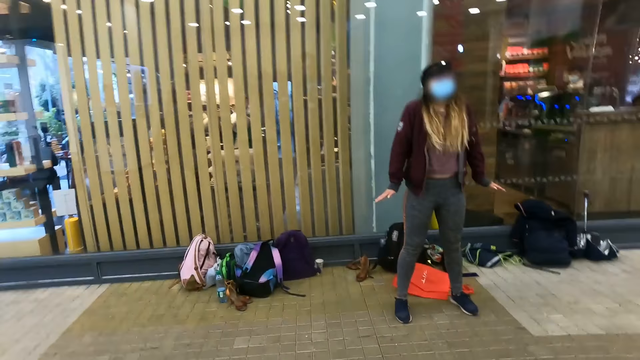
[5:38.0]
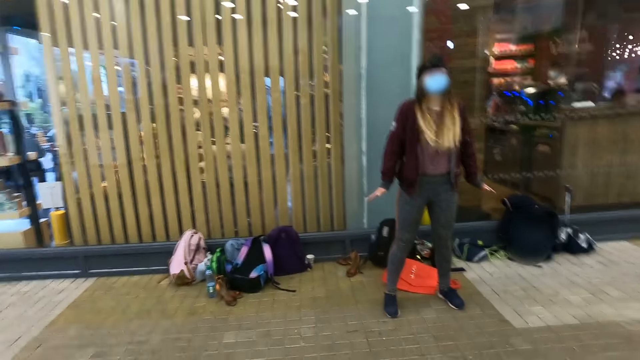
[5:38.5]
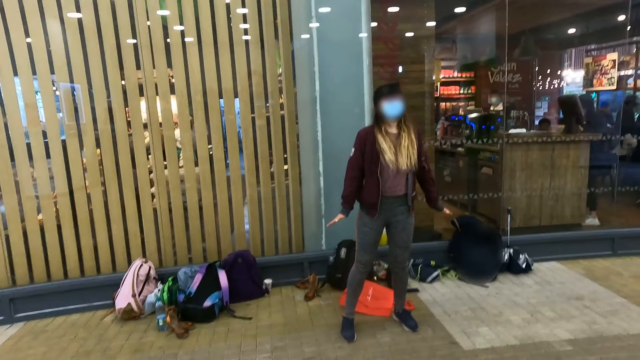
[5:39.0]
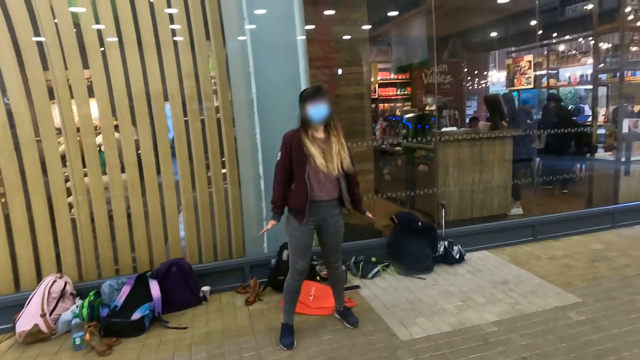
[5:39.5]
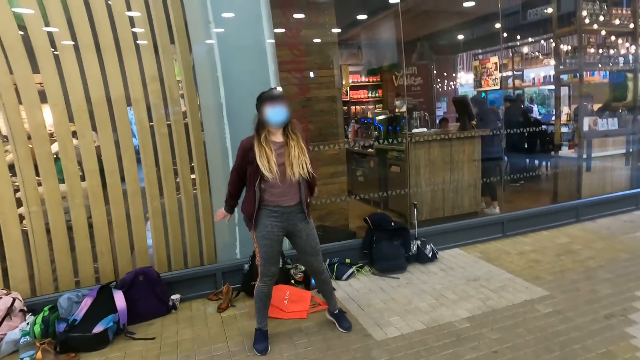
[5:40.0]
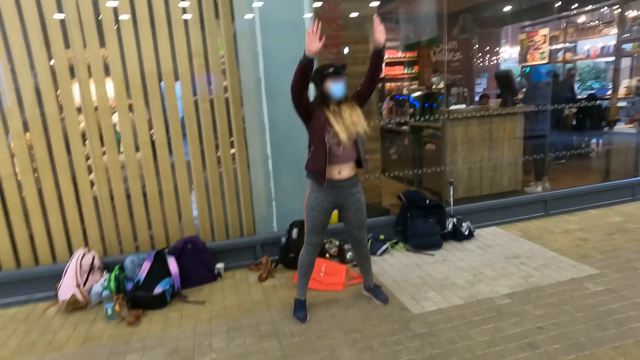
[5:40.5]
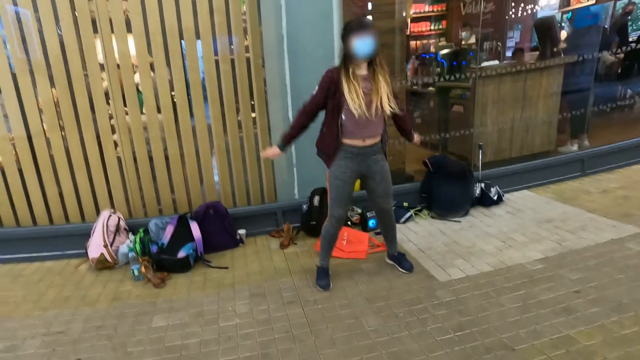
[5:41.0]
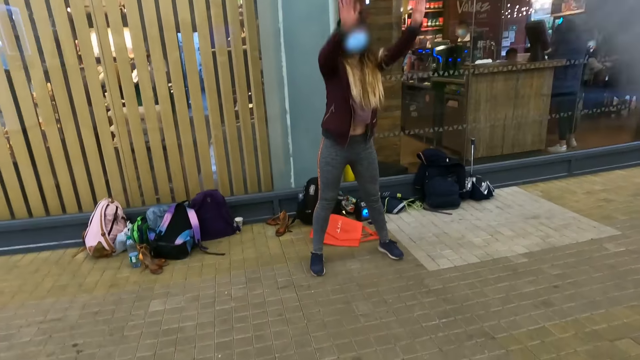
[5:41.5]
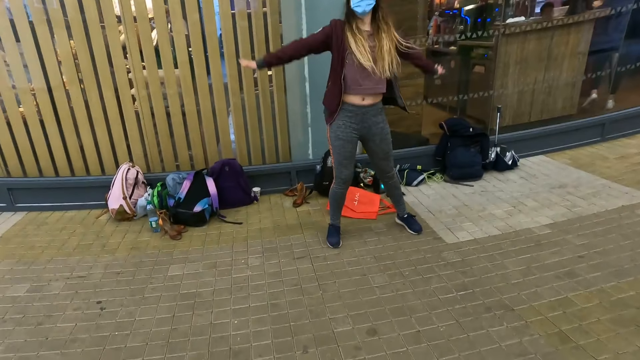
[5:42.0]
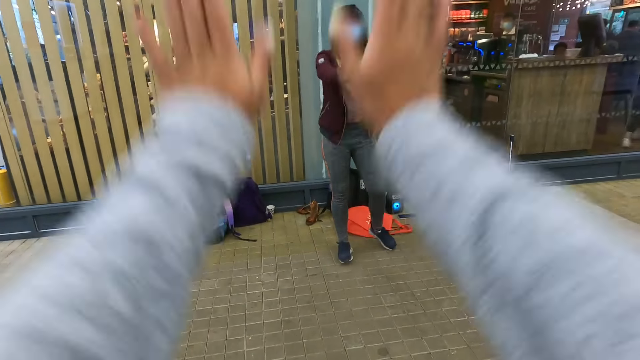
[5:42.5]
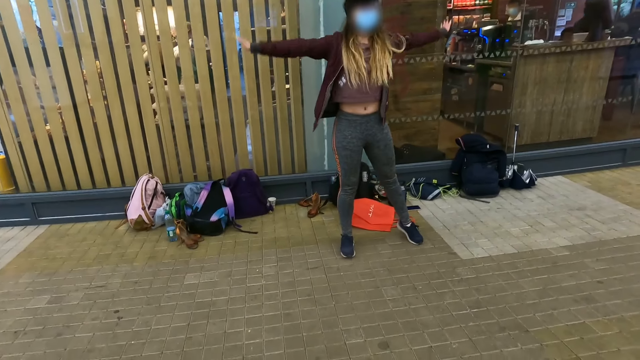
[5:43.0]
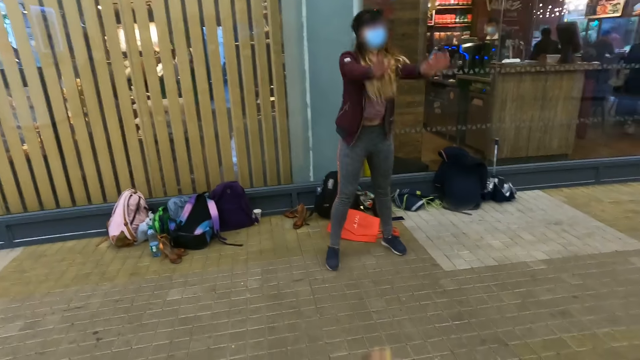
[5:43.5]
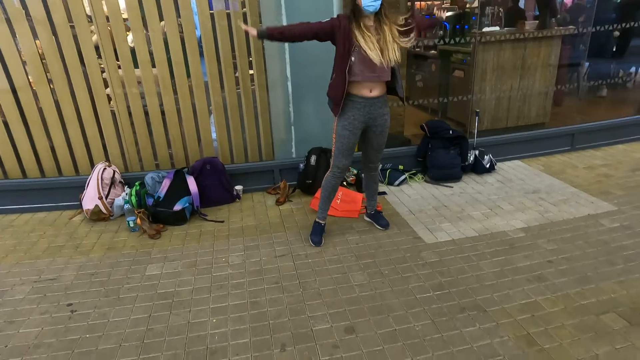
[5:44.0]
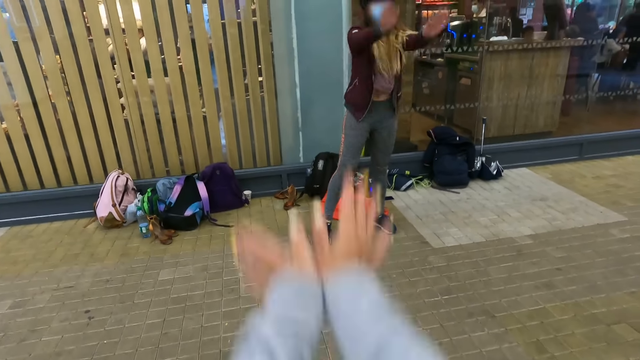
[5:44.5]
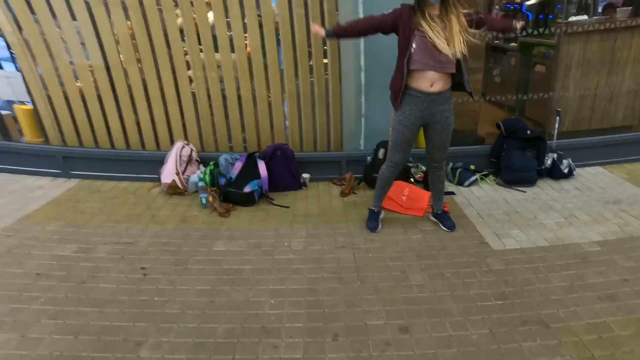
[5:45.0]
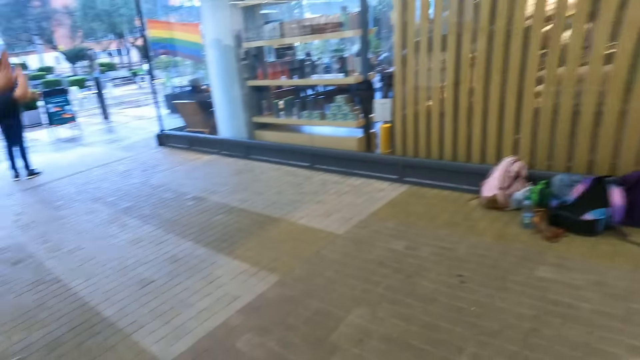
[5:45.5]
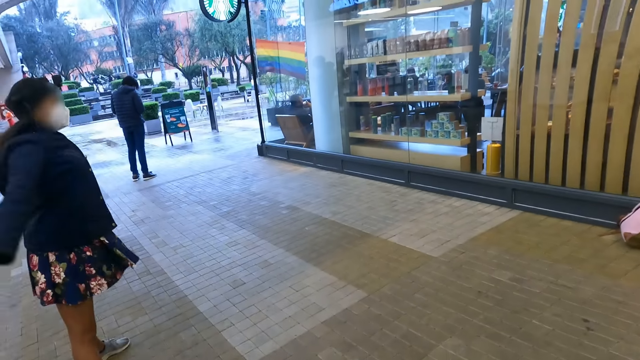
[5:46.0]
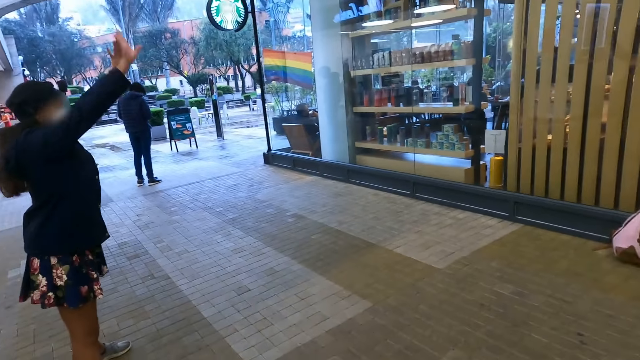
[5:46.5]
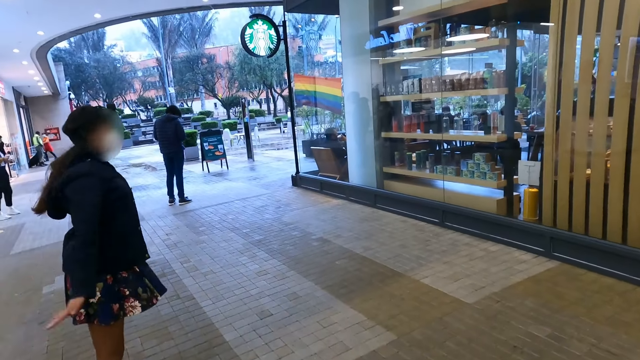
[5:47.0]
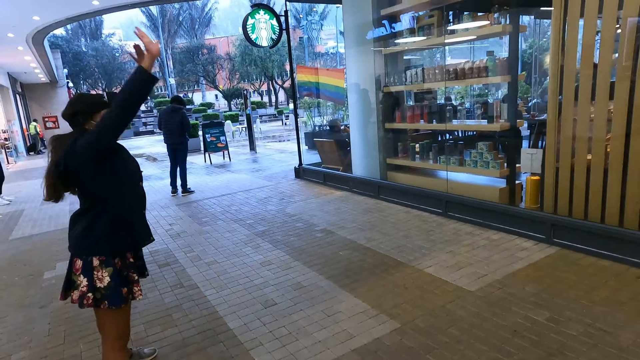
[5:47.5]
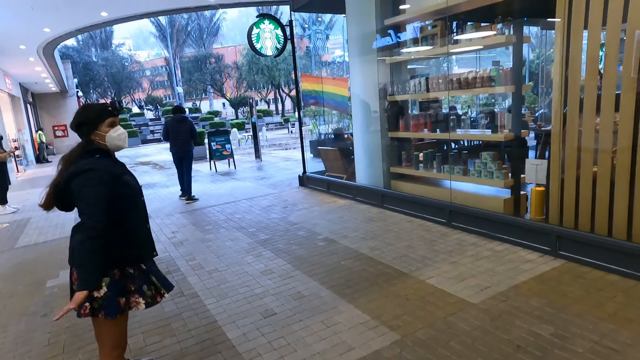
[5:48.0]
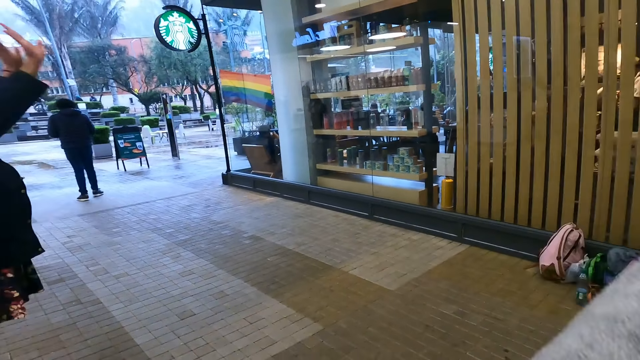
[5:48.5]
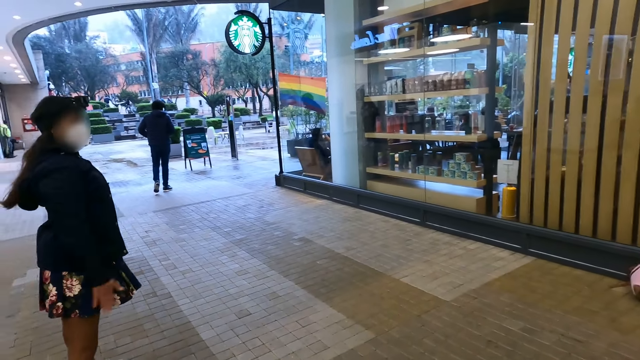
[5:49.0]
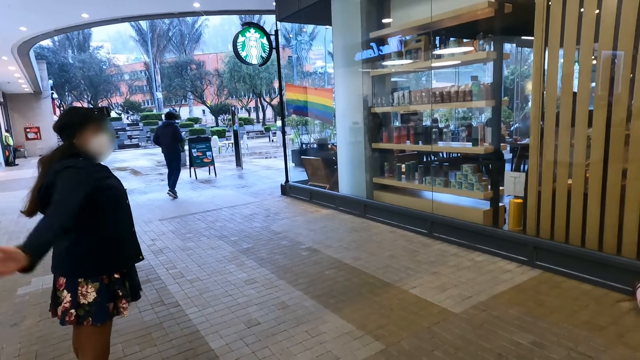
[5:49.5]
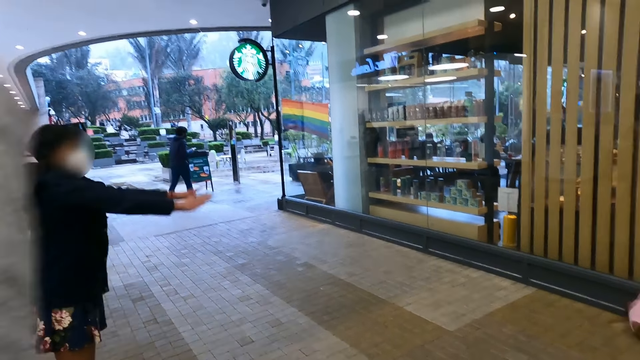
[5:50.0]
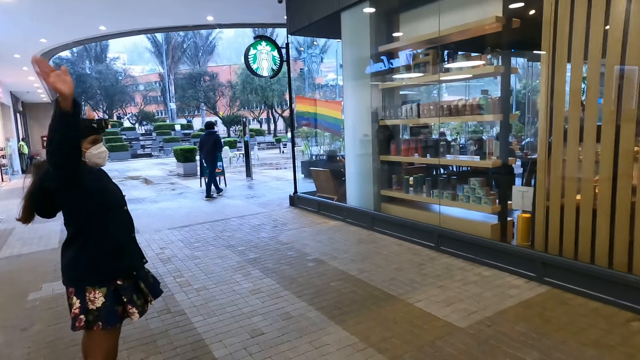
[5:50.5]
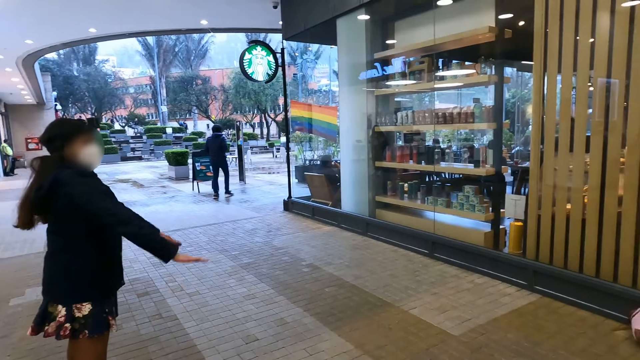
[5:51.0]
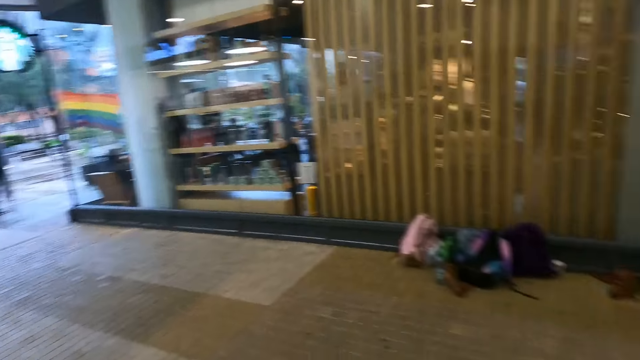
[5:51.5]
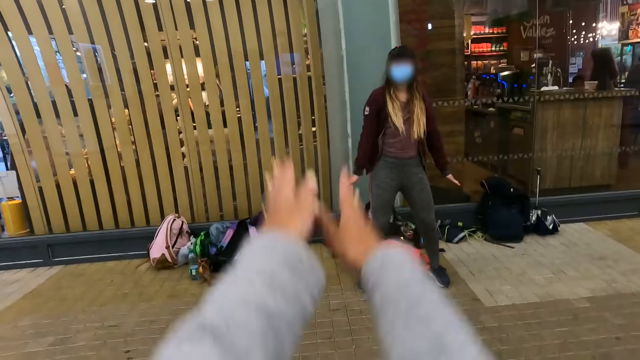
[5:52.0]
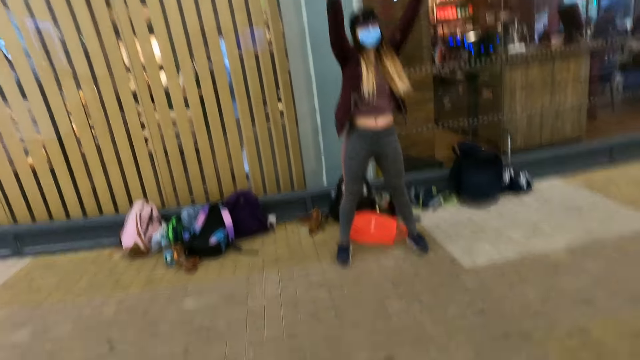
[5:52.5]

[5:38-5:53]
A woman does press ups. The camera wearer follows the practice from a lady. They rotate the hands. They move the hands. Another woman moves the hands. The camera wearer looks around.

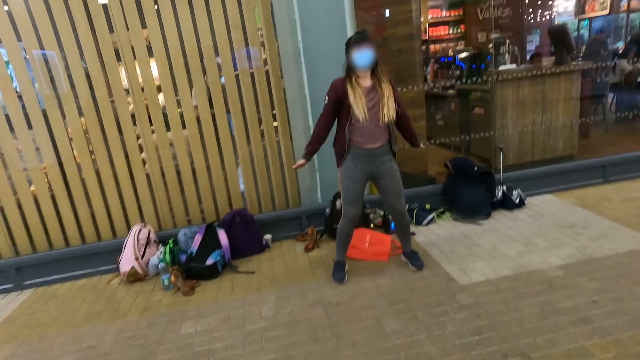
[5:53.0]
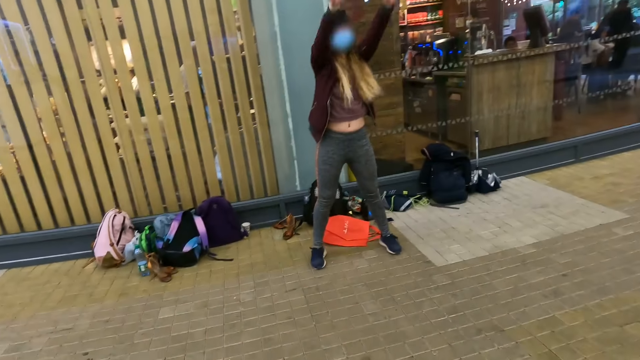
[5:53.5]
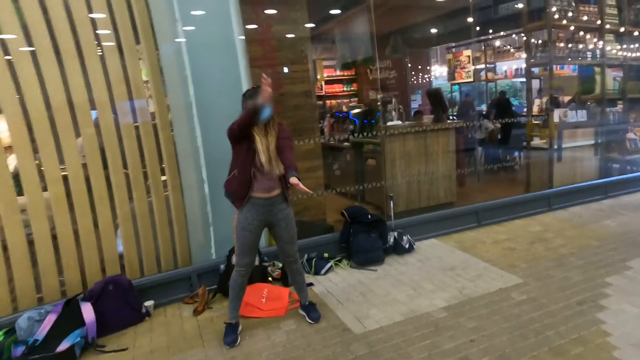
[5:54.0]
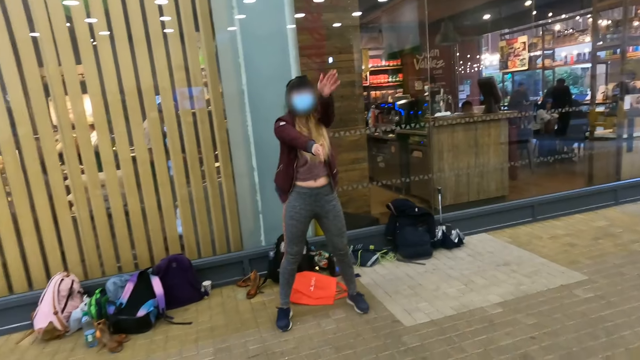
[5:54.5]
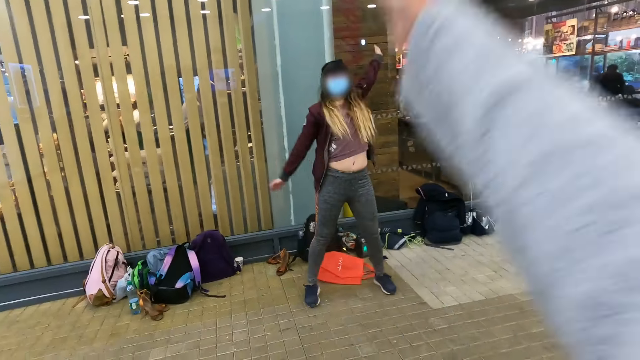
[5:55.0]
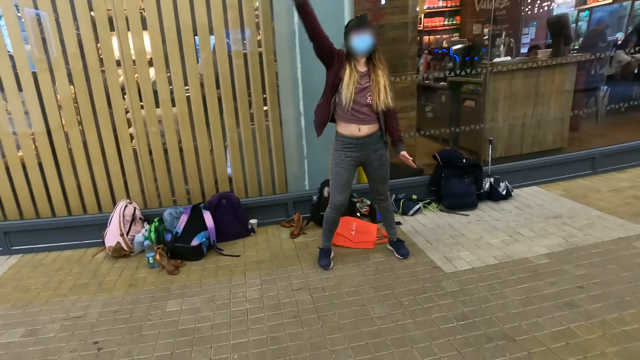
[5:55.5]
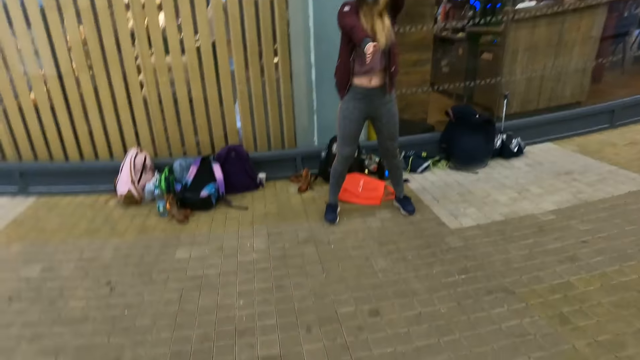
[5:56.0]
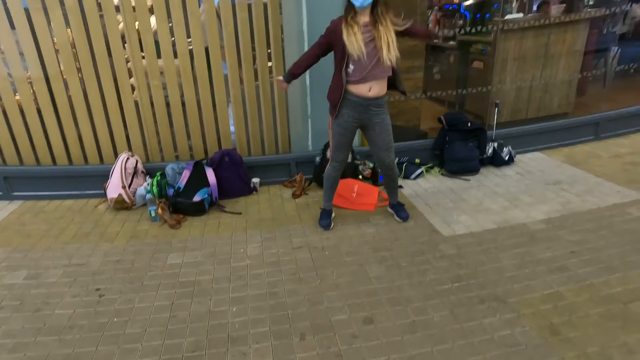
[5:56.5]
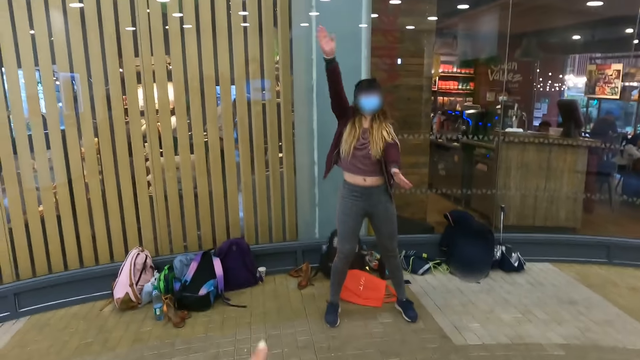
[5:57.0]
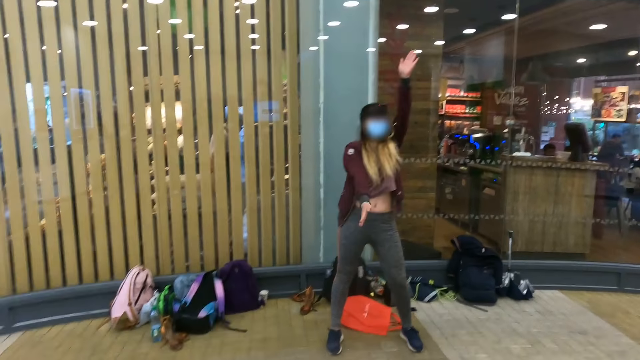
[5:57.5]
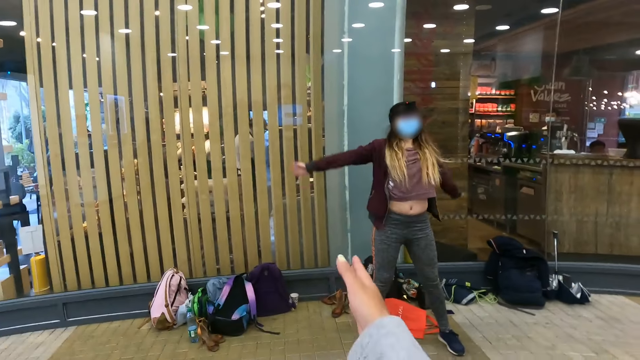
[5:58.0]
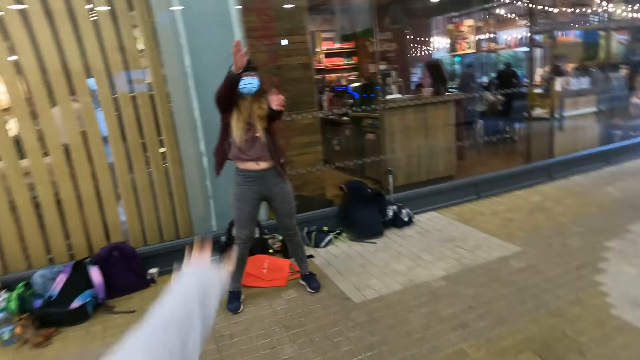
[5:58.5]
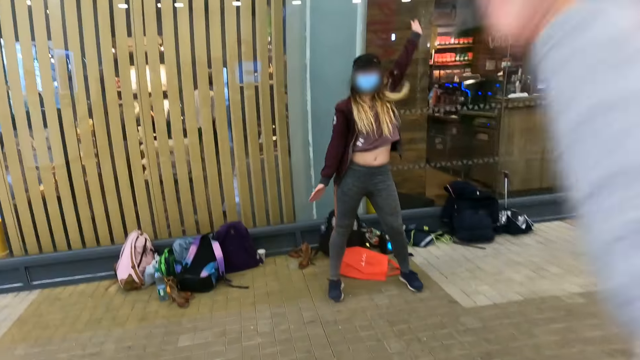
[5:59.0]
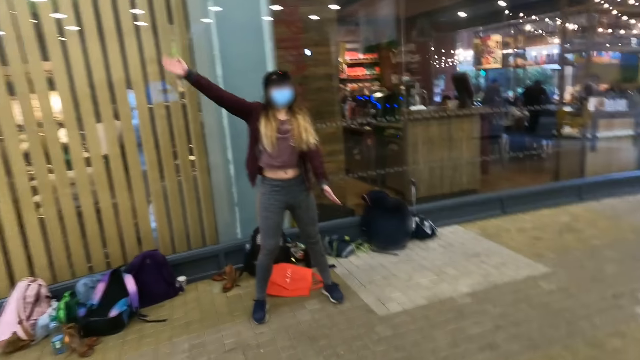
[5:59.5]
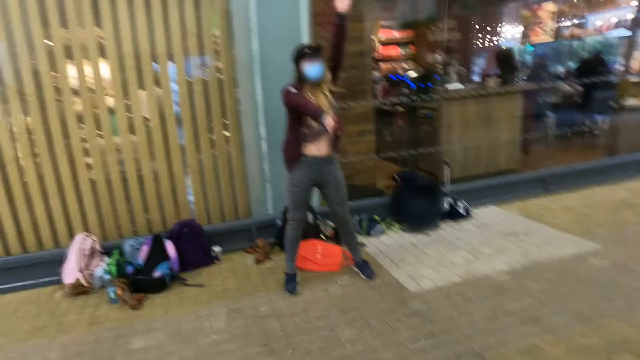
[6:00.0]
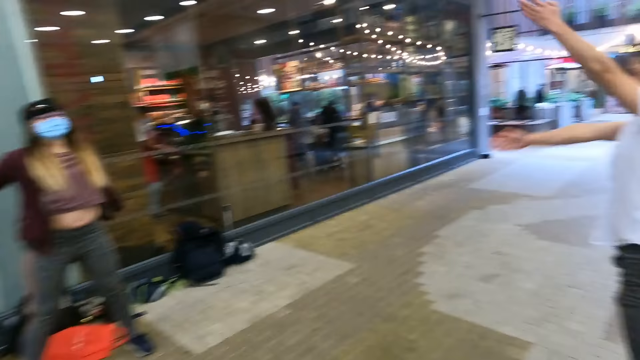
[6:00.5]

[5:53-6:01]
The camera wearer follows the practice from a lady.
